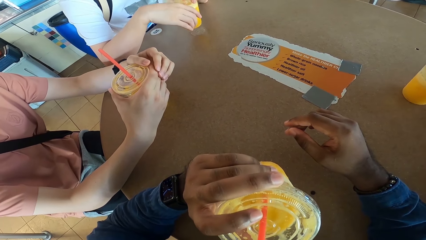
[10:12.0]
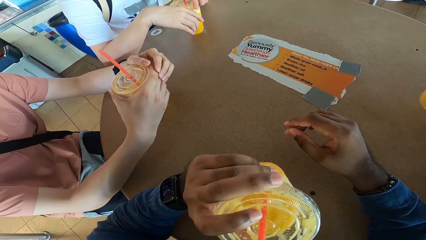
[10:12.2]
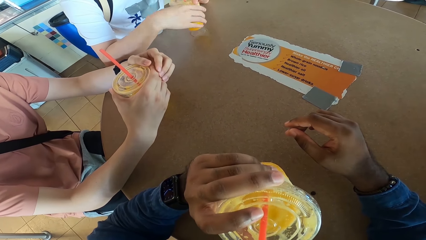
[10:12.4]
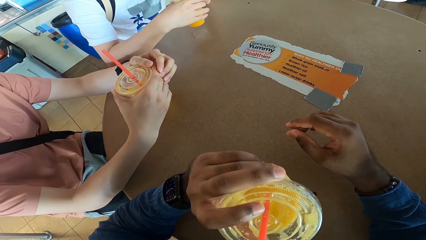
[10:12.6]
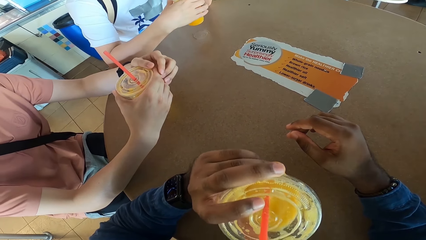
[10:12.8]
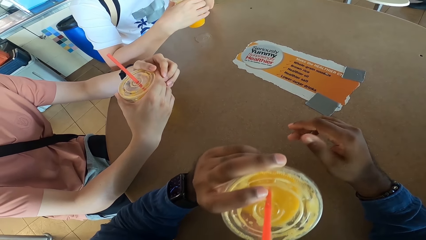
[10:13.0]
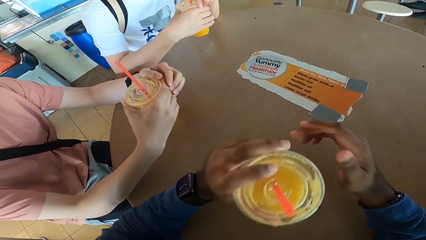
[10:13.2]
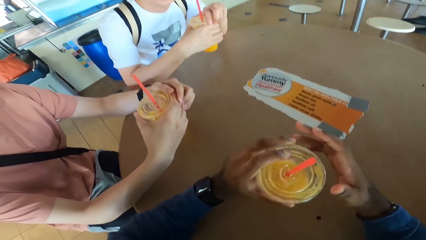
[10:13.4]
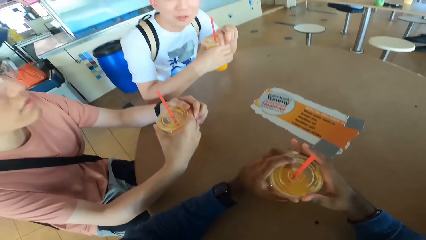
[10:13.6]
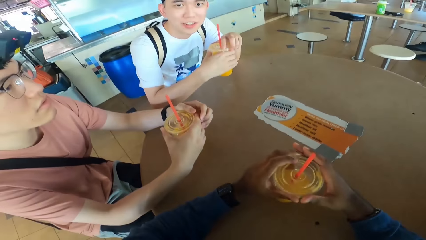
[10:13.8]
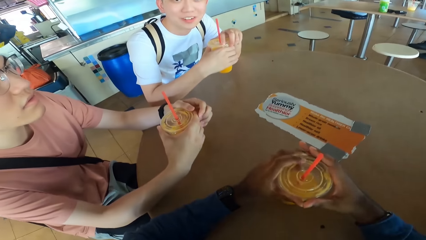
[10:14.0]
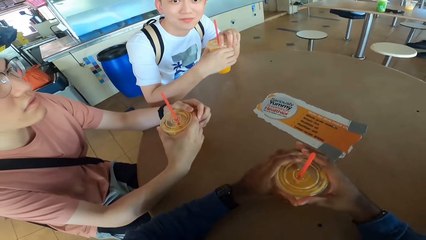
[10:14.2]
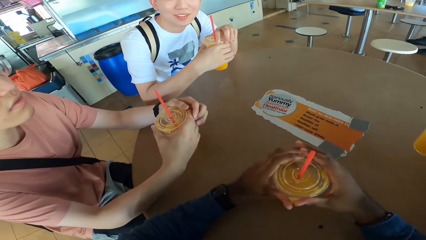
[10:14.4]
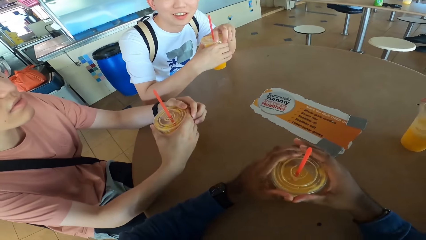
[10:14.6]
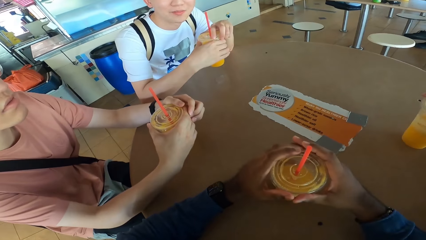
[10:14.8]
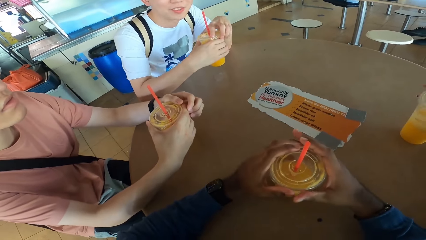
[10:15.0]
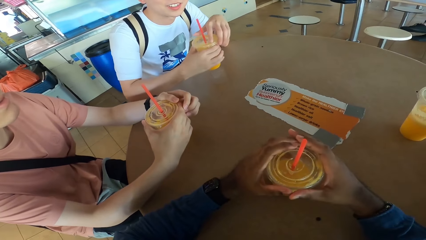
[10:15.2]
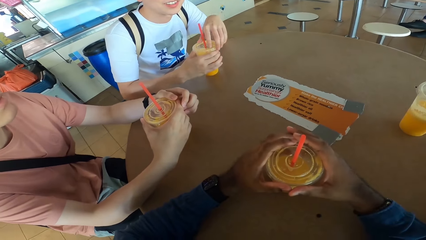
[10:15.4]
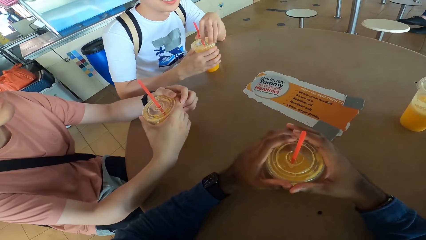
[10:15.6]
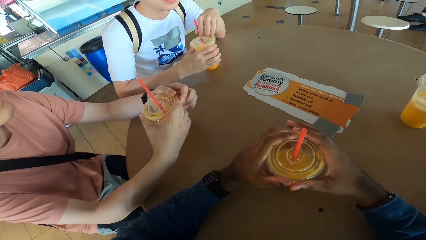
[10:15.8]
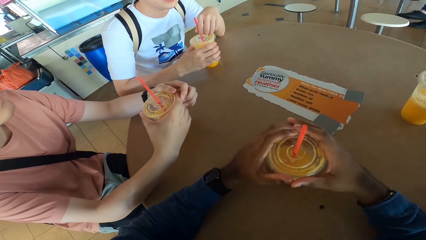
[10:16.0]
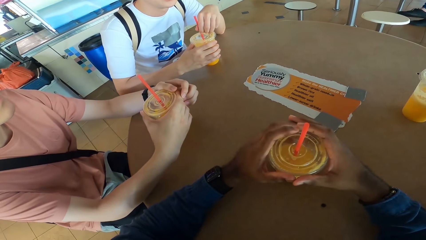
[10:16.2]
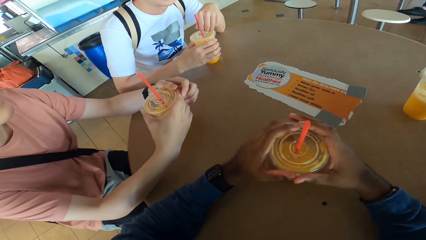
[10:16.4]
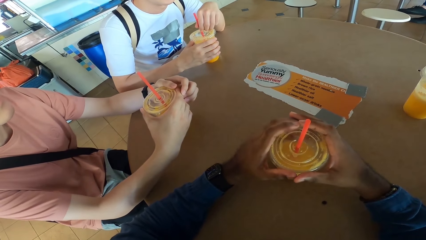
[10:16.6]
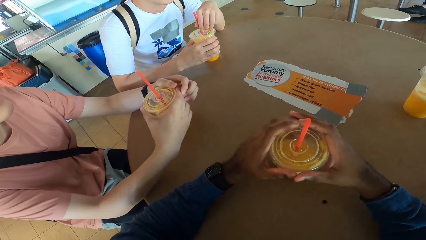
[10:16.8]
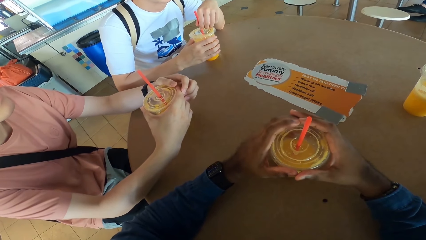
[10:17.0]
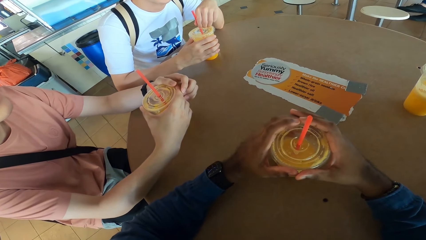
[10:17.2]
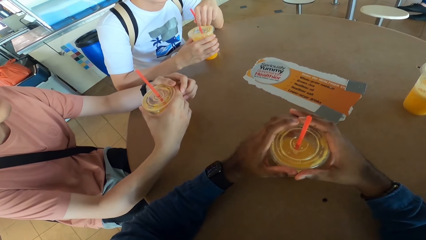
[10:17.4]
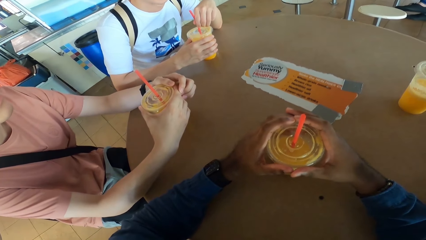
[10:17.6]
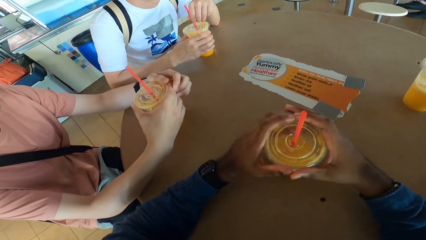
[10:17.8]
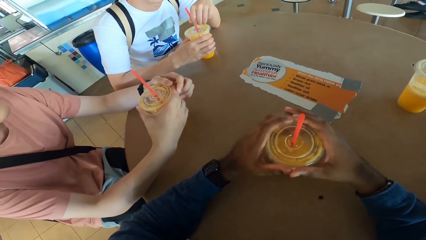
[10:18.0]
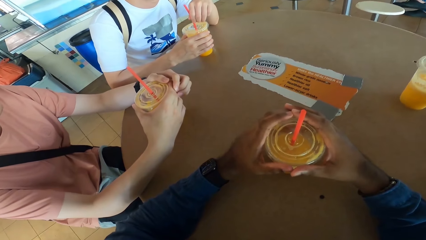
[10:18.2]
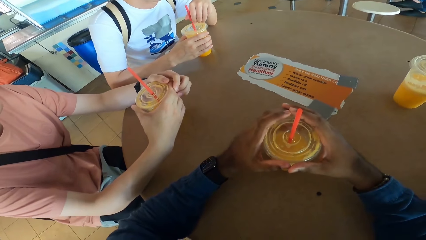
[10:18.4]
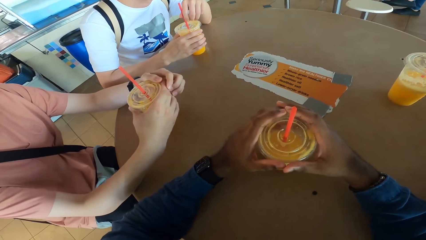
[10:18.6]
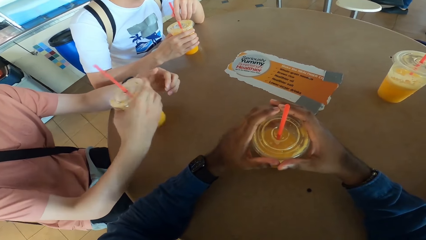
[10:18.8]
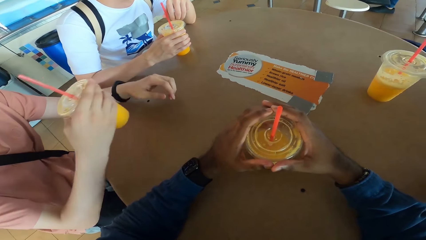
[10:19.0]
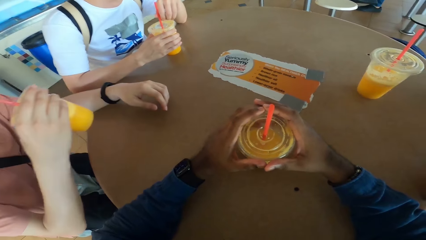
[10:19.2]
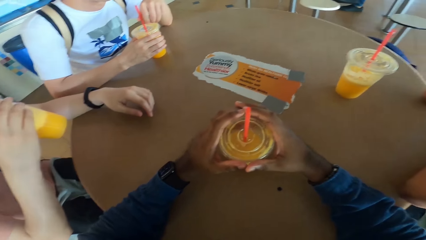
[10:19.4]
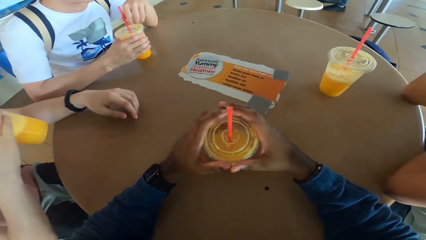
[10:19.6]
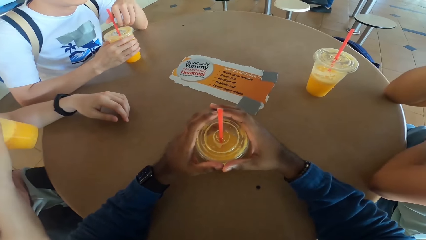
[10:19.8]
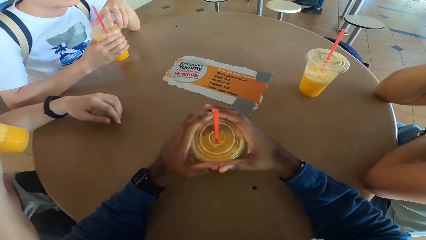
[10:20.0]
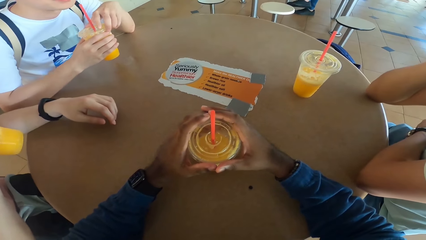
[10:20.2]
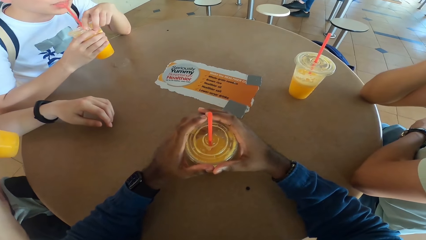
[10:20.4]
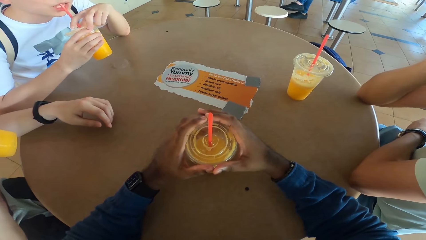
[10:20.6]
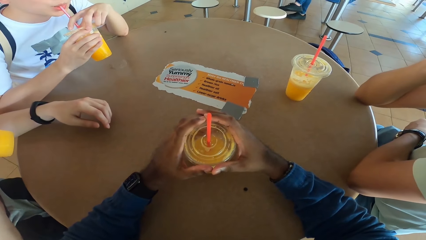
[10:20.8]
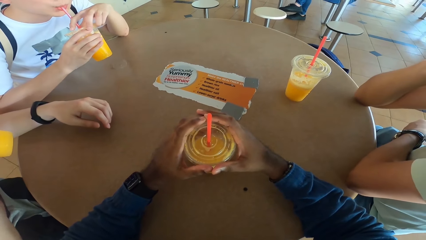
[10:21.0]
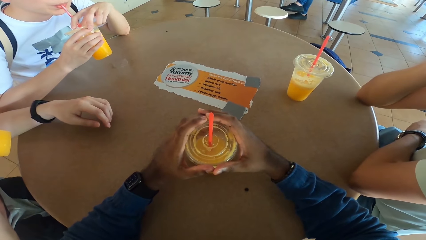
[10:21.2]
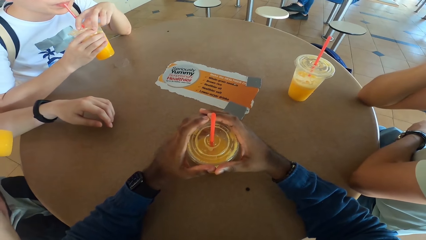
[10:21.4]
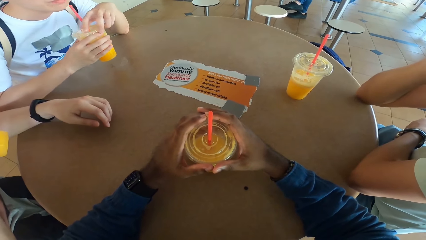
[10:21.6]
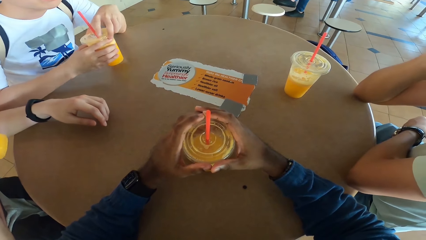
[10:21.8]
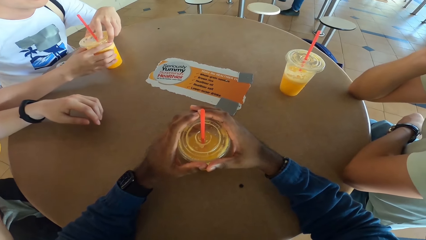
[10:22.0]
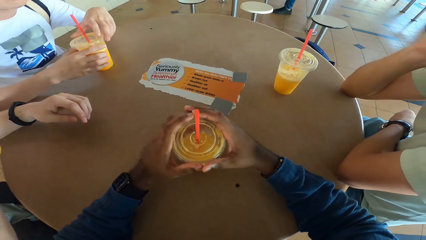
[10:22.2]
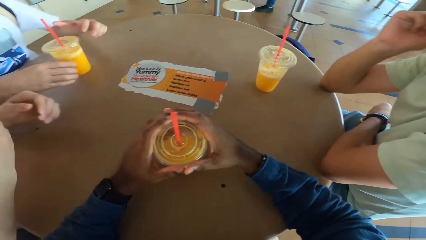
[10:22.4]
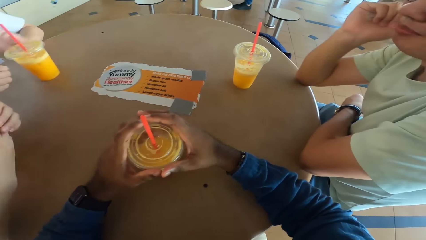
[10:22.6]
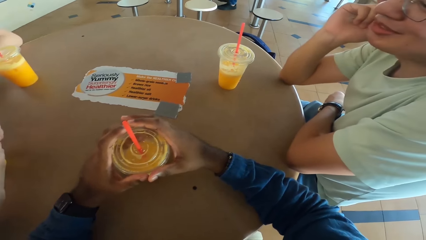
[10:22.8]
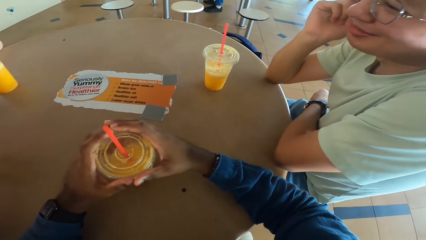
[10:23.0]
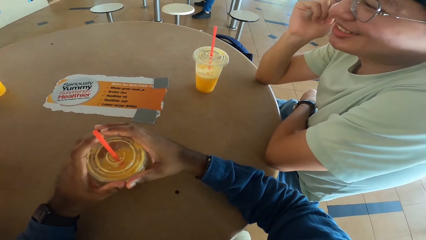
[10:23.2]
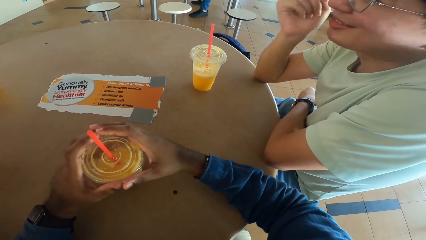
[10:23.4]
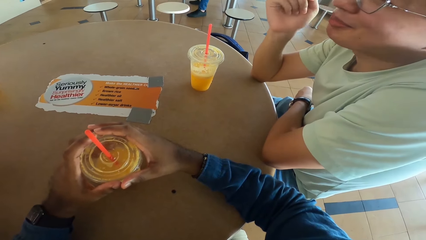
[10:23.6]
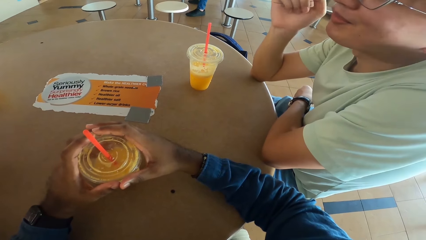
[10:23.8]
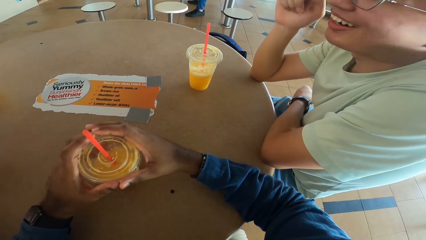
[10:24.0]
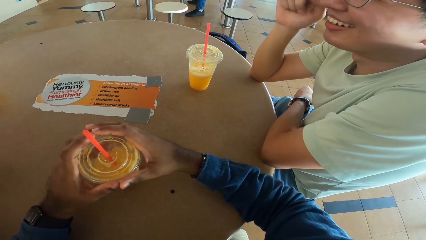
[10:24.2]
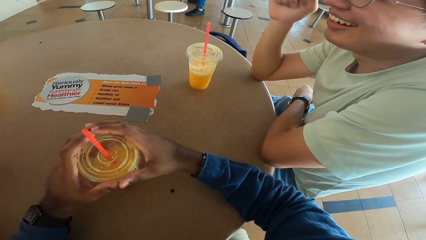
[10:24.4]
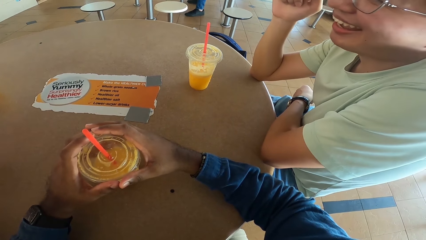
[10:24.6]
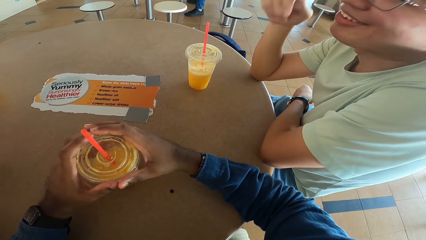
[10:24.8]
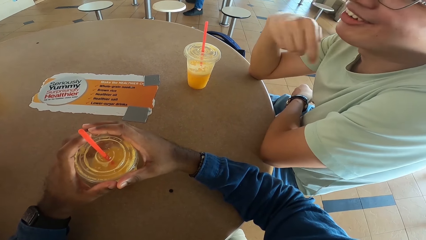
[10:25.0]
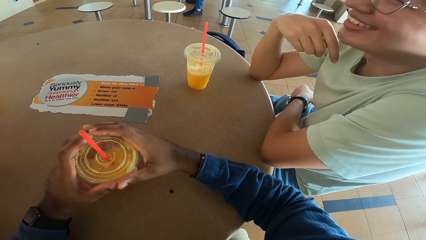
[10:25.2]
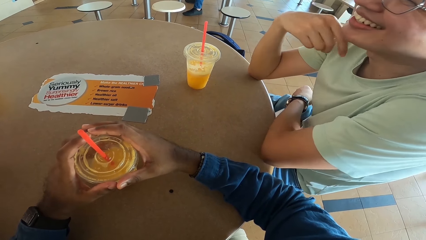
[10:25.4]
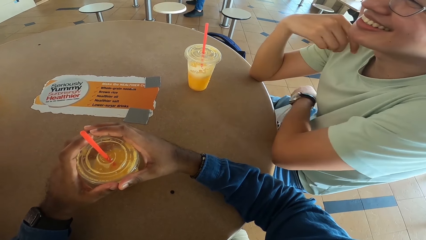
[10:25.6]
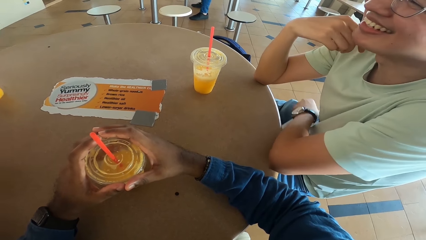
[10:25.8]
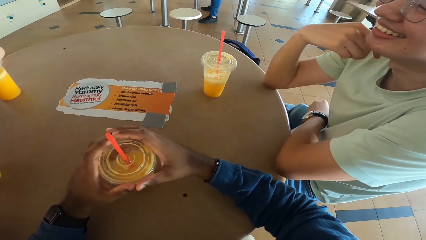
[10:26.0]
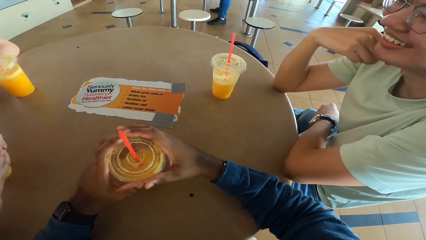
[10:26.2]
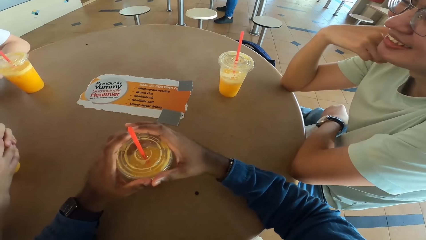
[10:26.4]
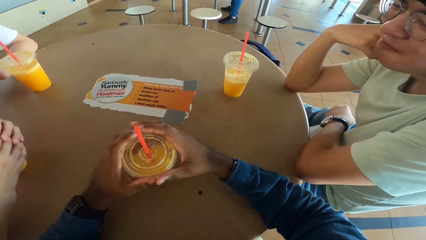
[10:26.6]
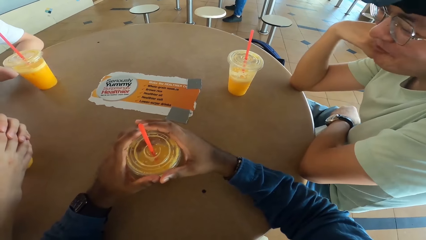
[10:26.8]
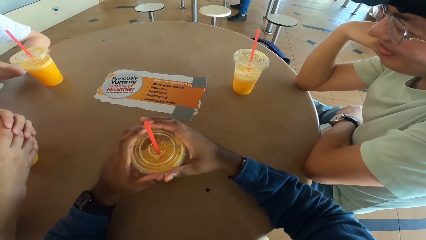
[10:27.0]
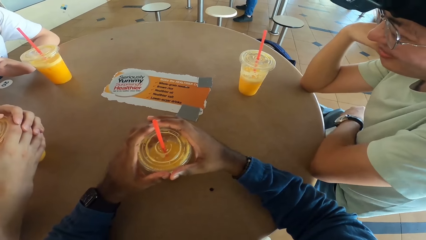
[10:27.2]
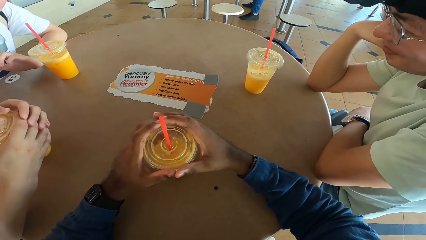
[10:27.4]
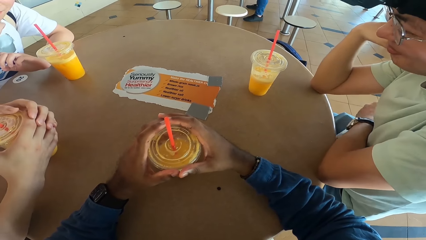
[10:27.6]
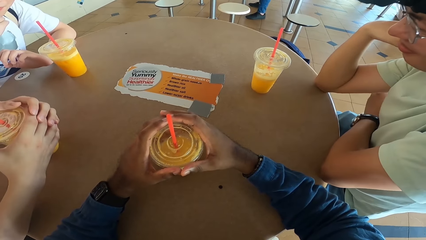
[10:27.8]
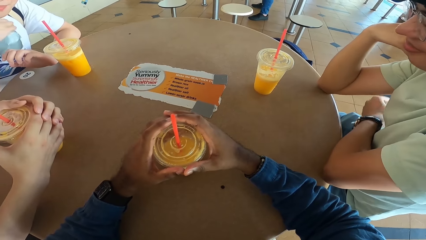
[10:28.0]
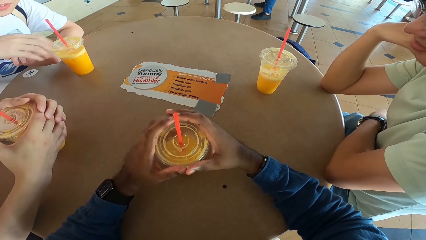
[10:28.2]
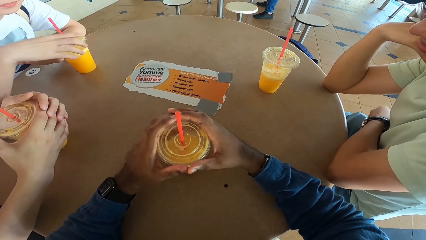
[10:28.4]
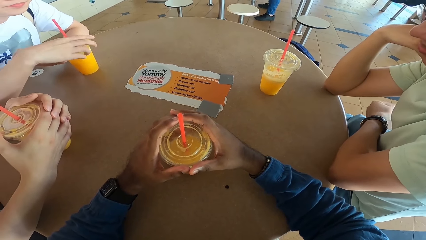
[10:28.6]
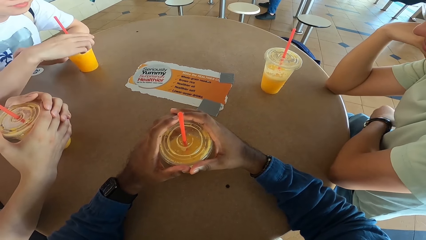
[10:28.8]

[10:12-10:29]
The camera wearer returns the drink to the table. A man picks a drink. Another man picks a drink. The other man returns the drink to the table.
